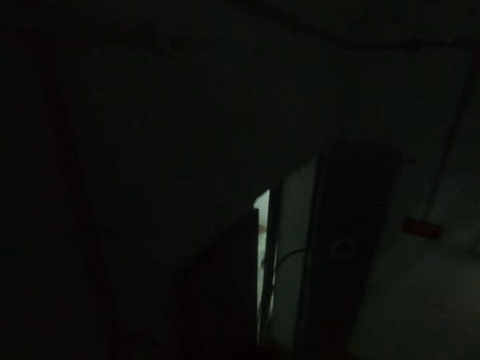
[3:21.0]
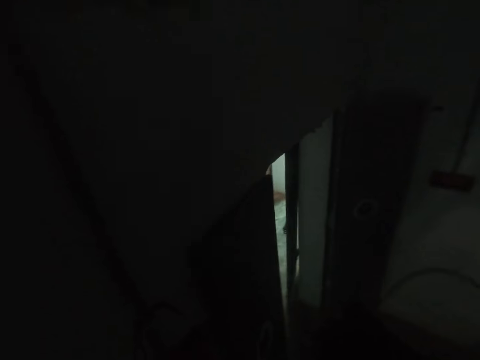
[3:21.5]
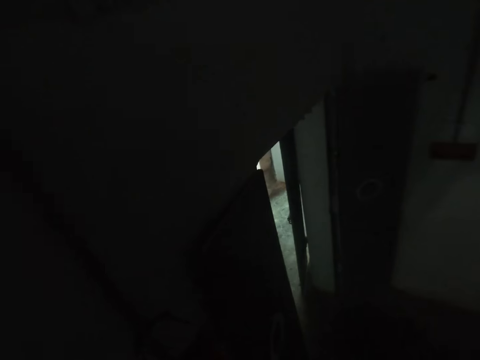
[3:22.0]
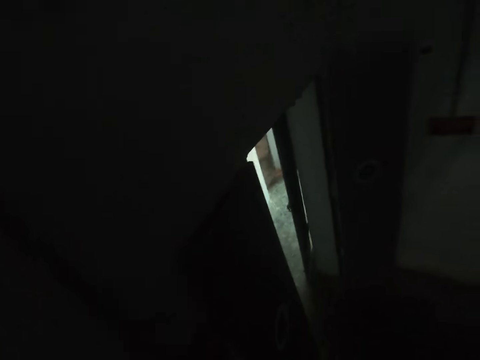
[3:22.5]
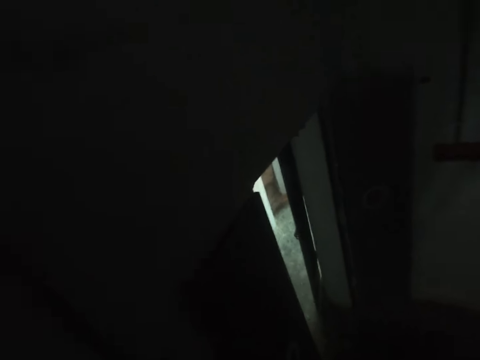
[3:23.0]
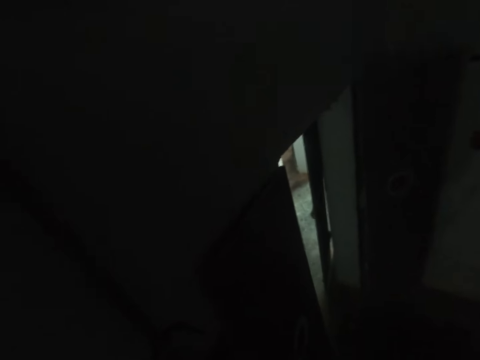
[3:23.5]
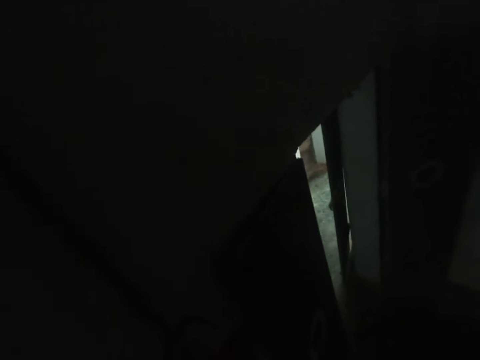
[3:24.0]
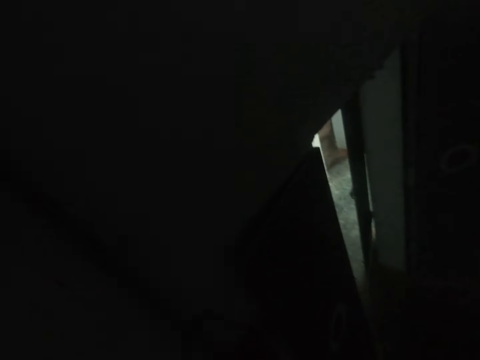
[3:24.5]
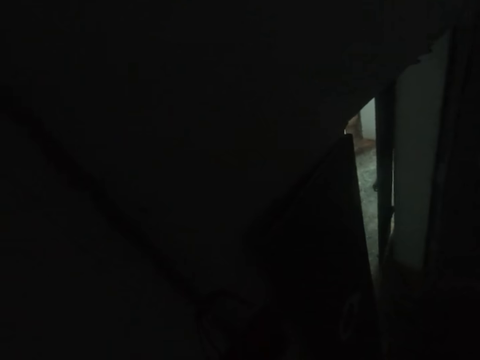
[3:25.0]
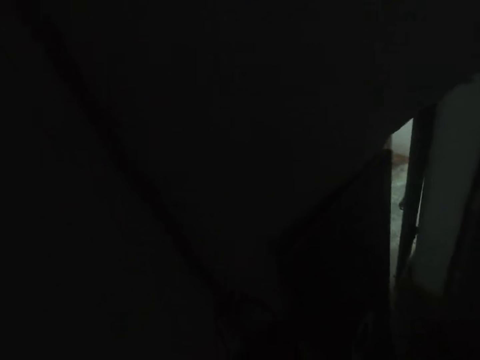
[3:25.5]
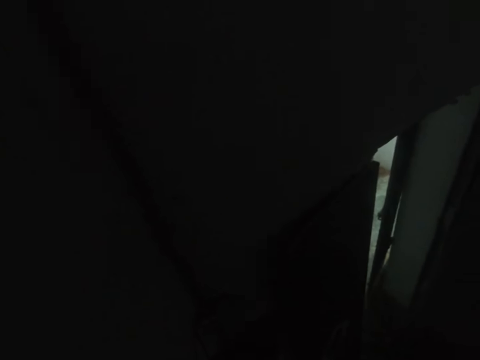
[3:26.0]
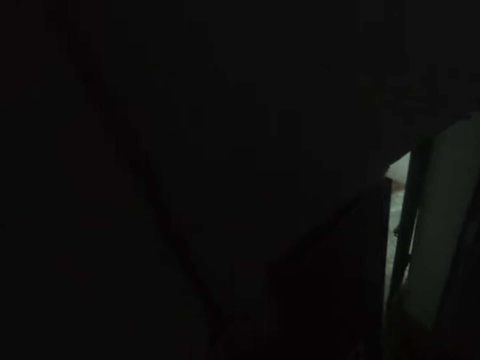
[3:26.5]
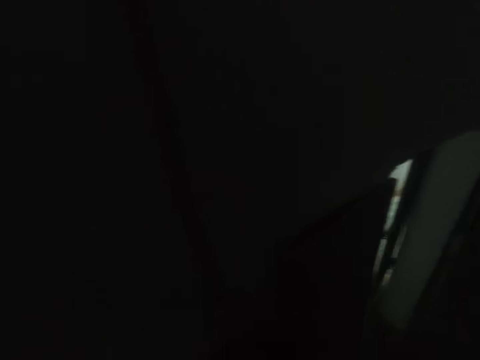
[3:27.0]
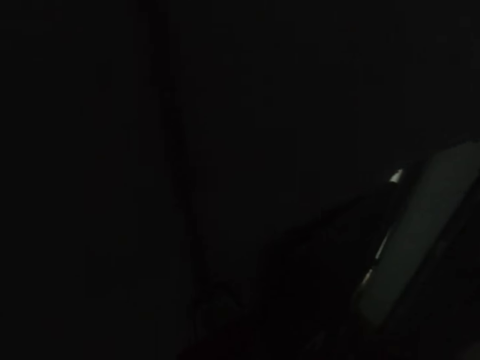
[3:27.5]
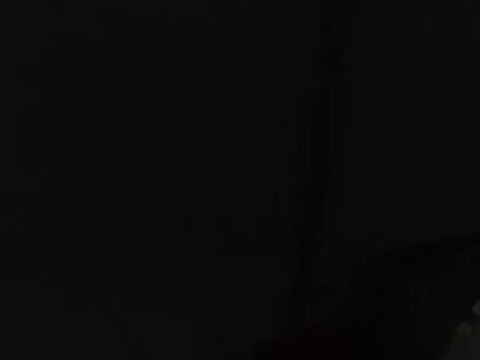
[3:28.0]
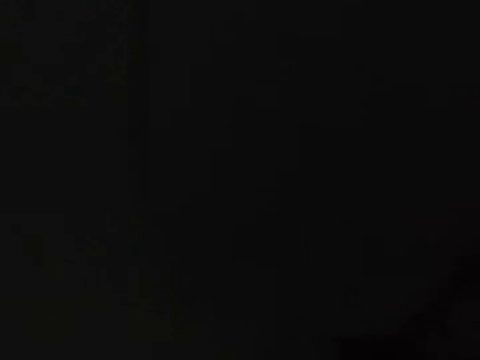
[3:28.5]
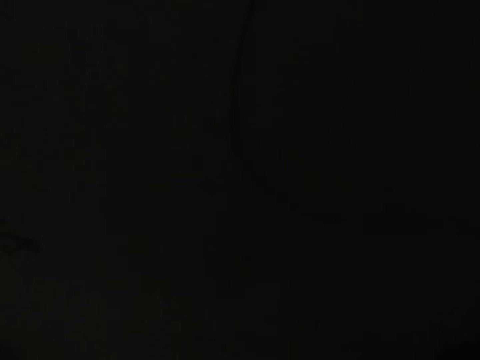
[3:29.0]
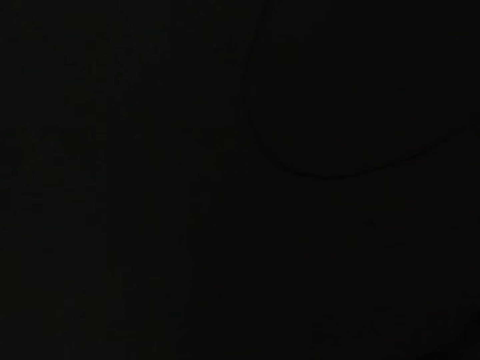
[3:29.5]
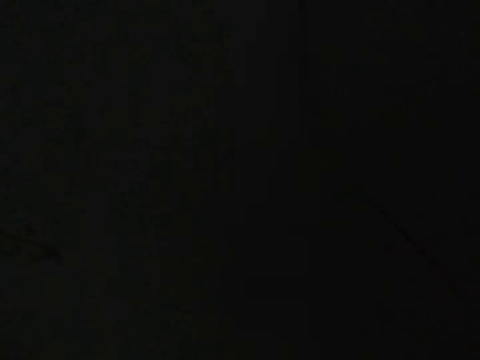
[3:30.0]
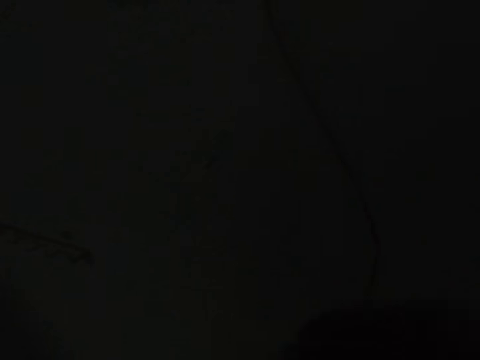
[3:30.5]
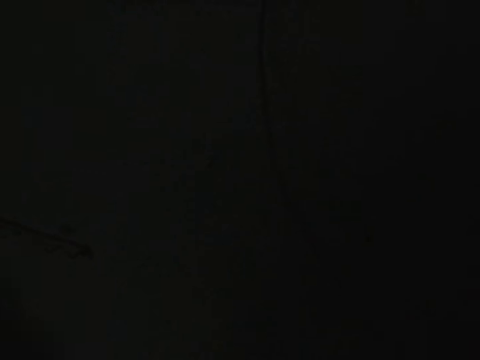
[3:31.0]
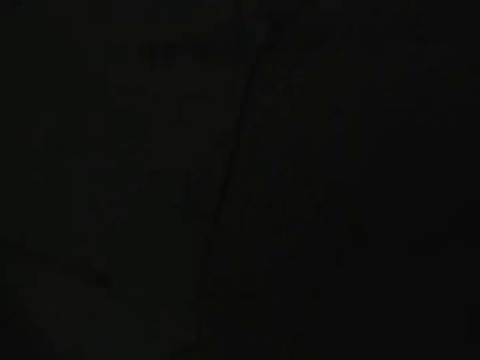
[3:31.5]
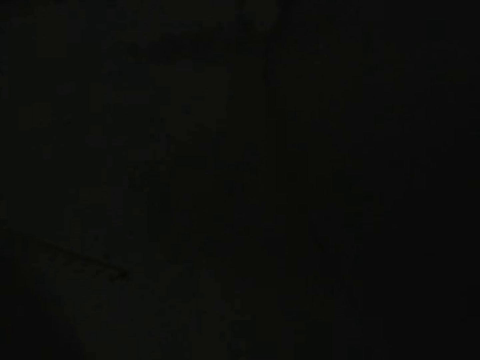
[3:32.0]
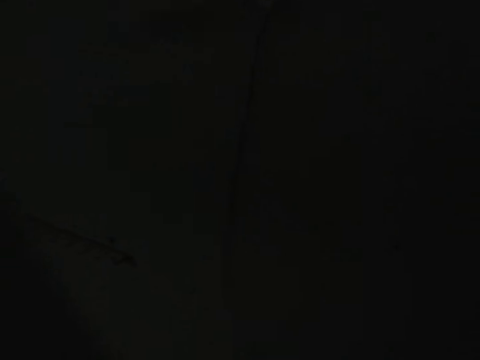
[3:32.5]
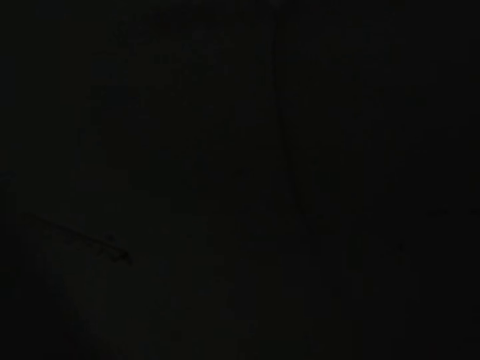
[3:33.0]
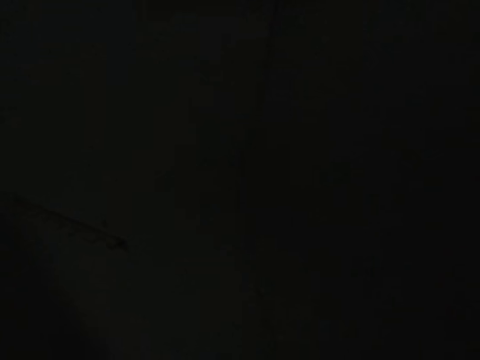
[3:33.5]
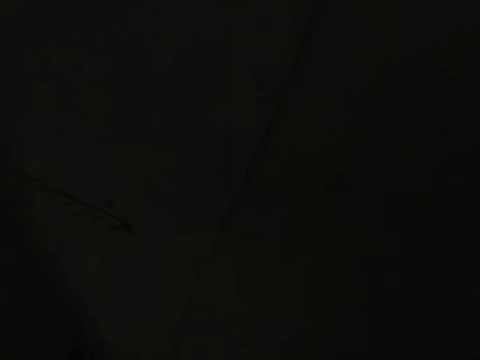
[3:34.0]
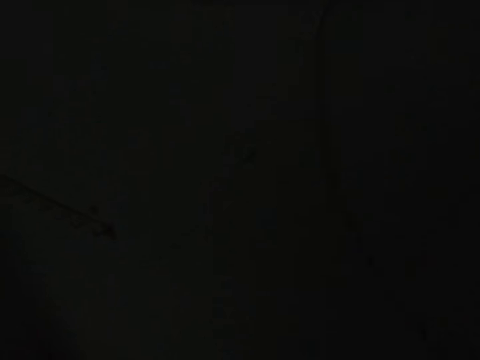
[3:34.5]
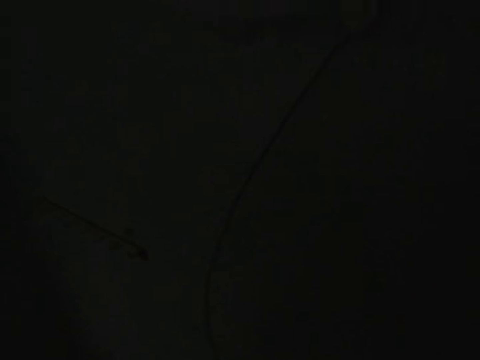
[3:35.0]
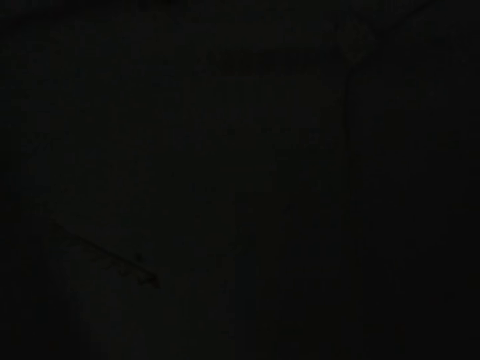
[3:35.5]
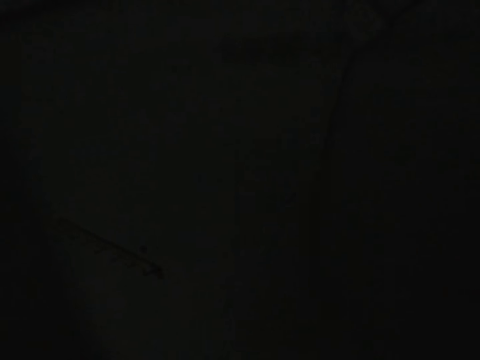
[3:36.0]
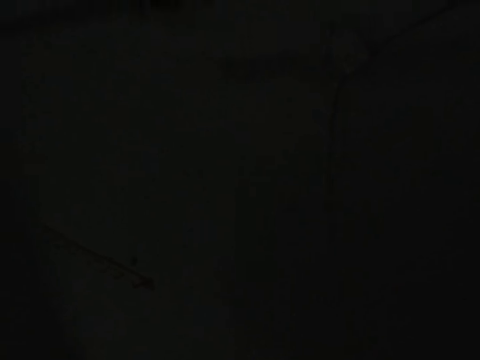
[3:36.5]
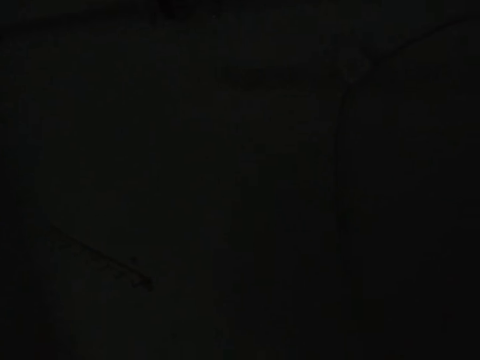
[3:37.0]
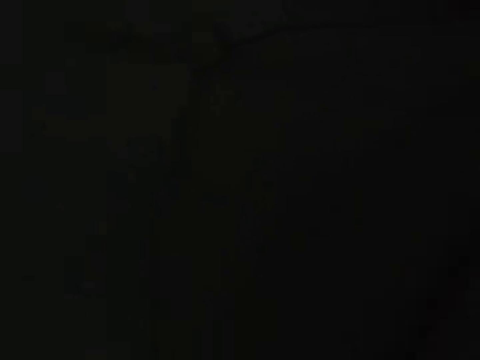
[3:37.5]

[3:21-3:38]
The camera wearer walks in a room. They pull a wire in the room.

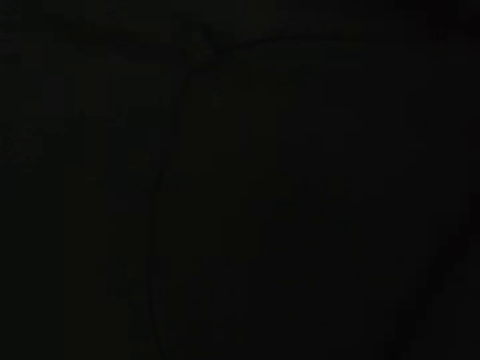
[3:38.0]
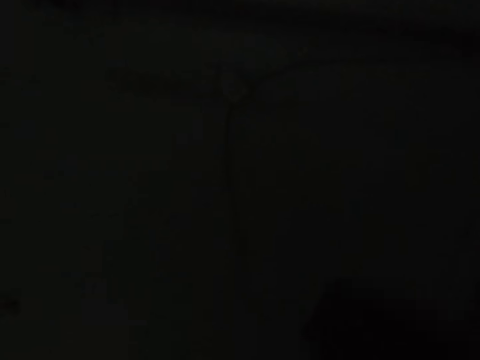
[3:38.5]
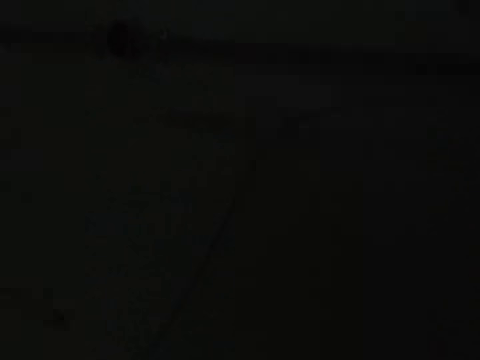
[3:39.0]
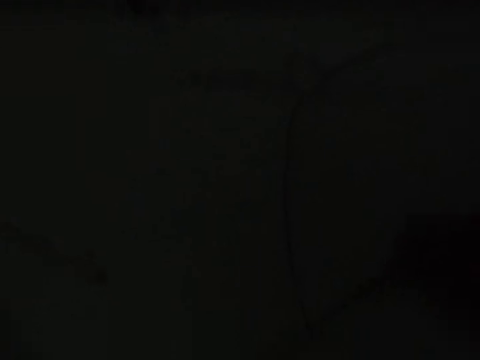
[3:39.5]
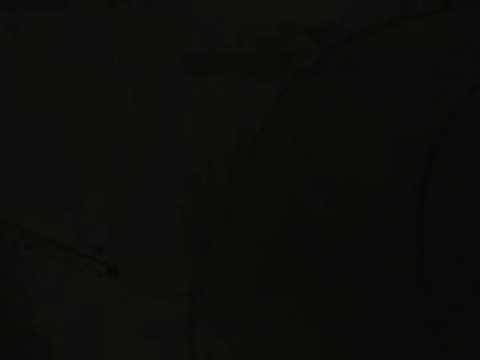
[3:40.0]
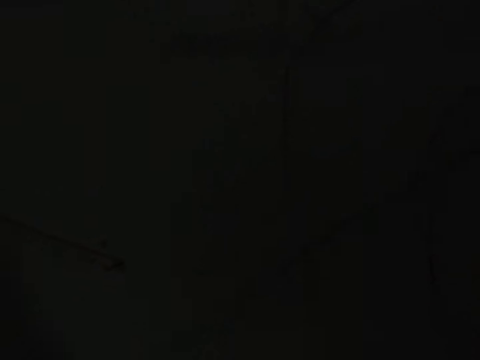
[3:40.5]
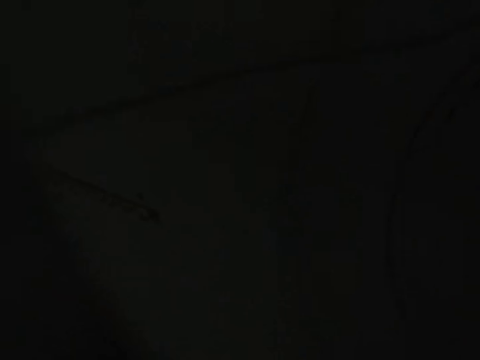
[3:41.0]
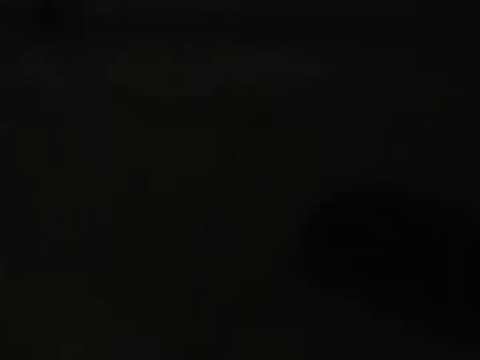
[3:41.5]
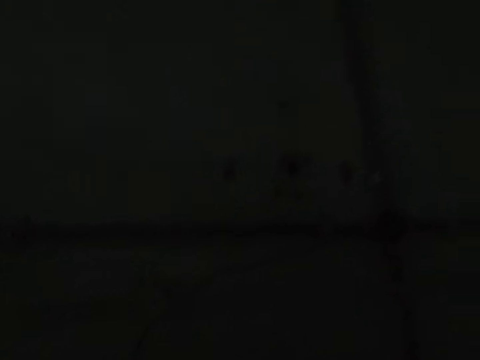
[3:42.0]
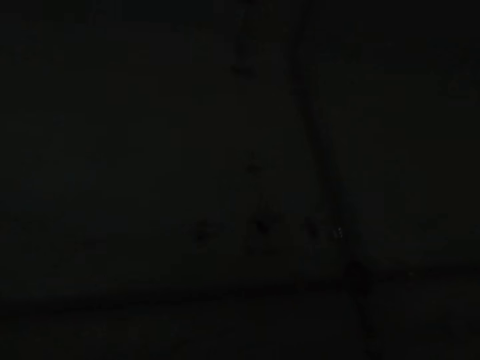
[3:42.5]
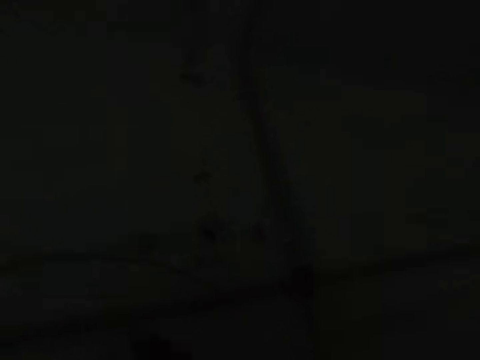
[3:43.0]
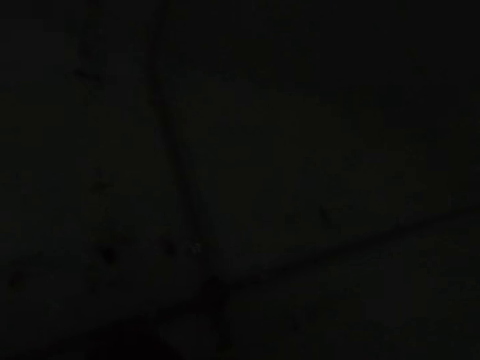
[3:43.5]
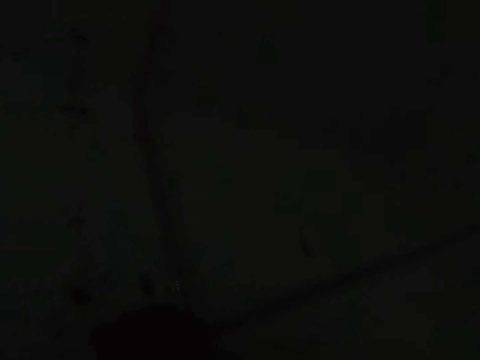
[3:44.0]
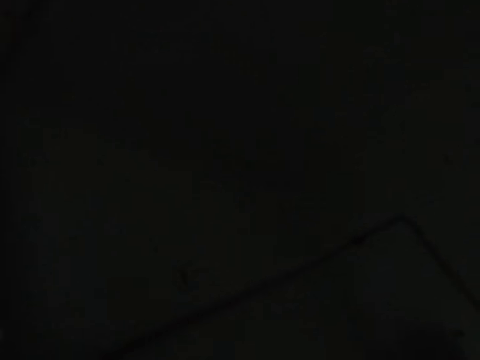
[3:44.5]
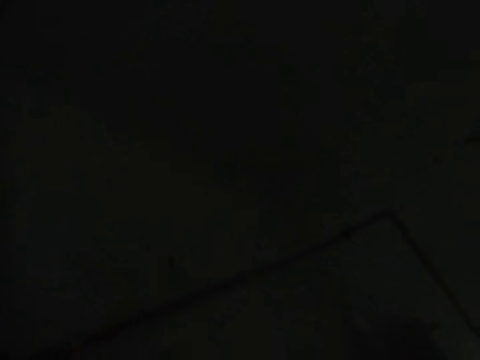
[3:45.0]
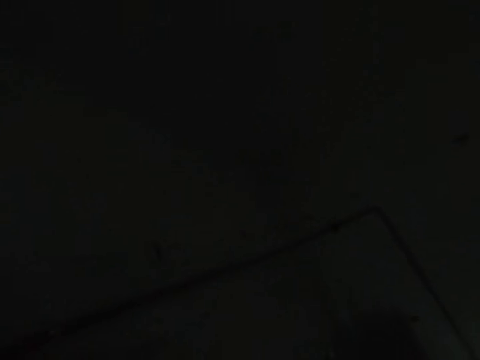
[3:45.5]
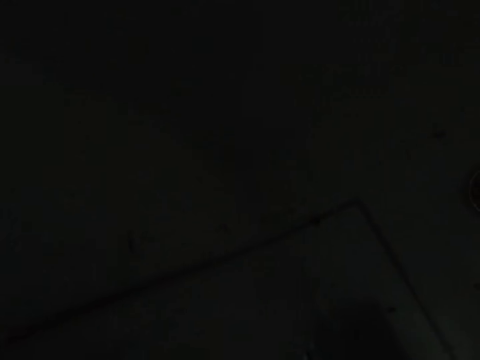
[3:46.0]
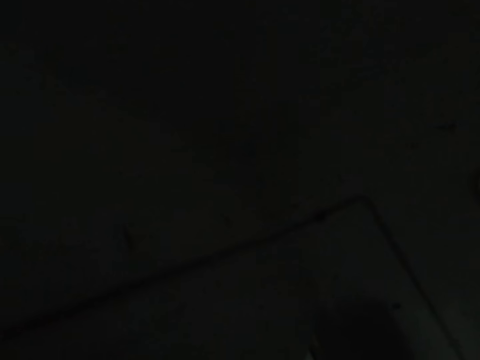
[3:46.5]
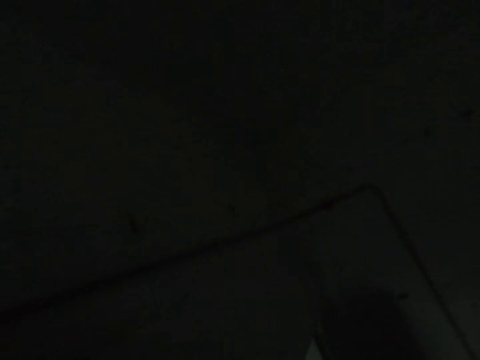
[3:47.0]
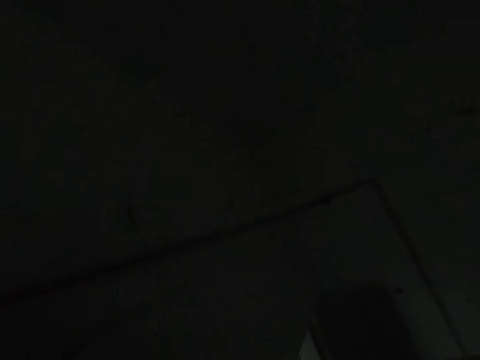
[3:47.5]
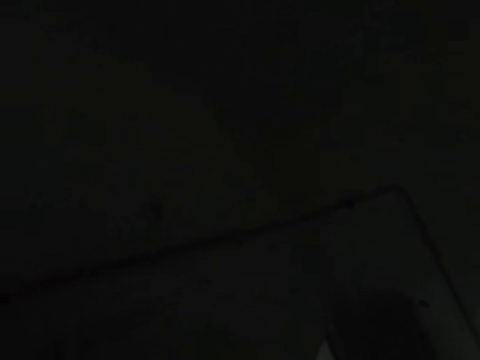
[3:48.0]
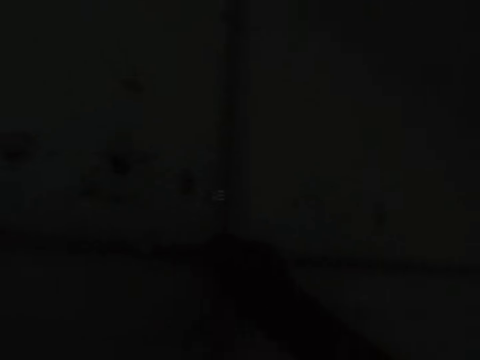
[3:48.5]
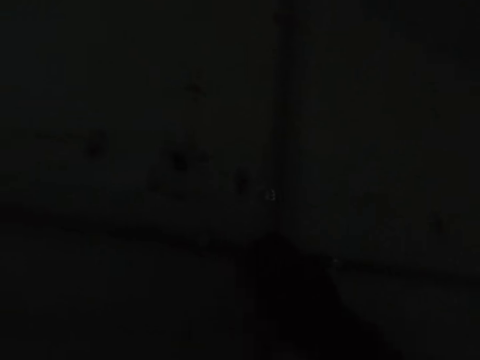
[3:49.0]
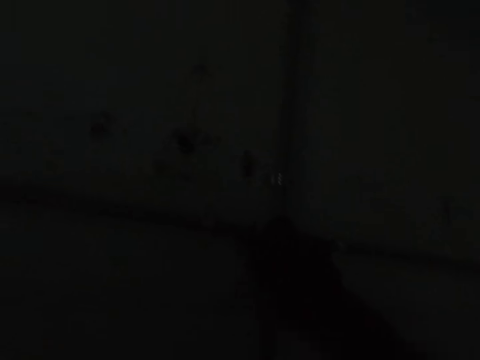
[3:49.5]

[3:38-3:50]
The camera wearer looks at the wiring pipe on a wall. They dip a wire in the wiring pipe. They look at the wiring pipe on the wall.
